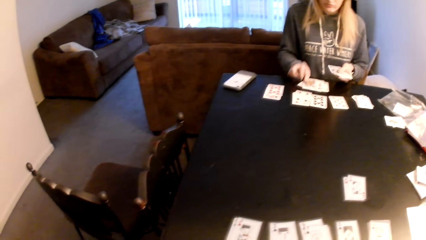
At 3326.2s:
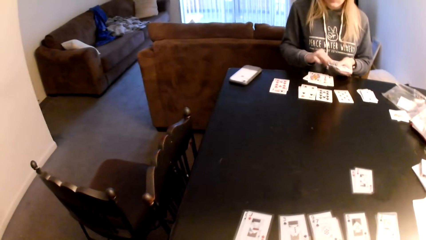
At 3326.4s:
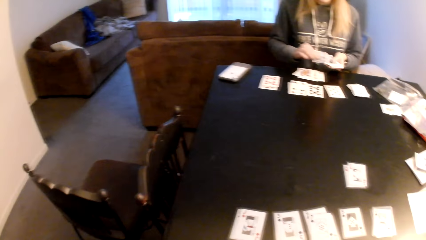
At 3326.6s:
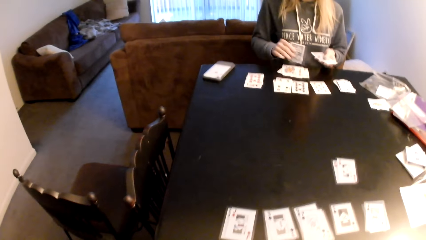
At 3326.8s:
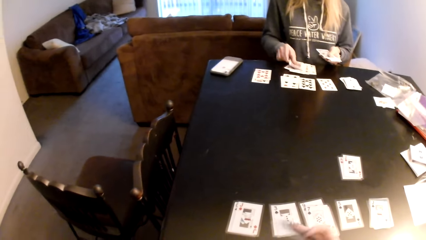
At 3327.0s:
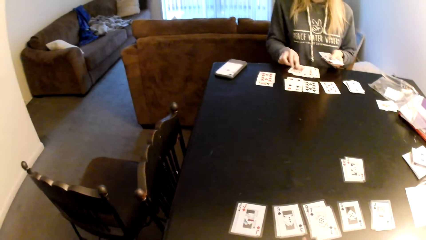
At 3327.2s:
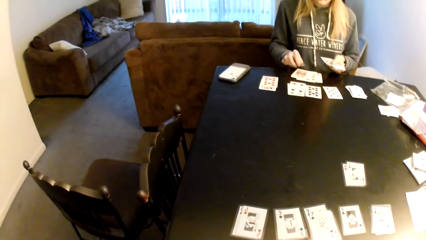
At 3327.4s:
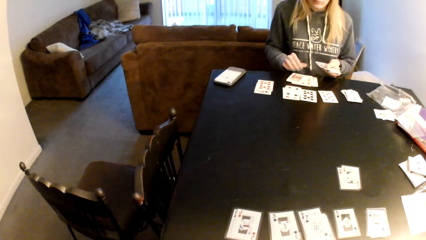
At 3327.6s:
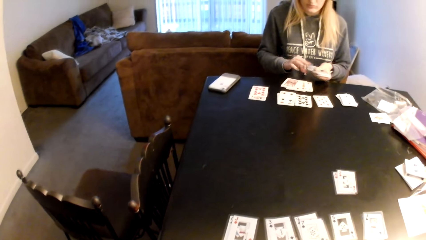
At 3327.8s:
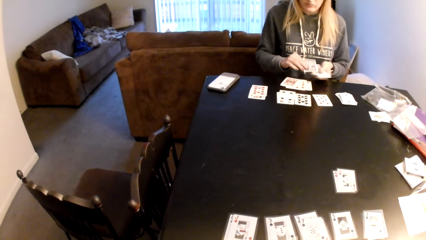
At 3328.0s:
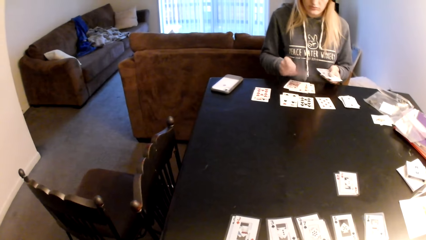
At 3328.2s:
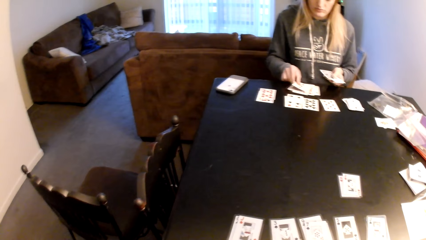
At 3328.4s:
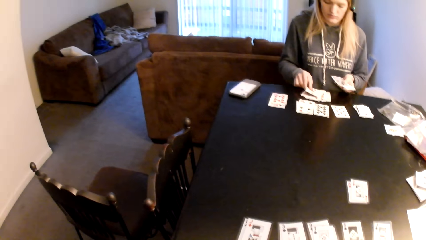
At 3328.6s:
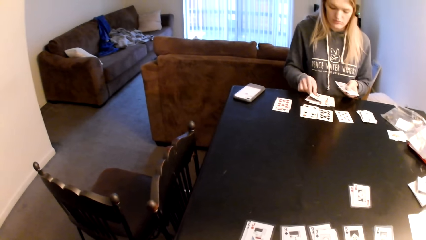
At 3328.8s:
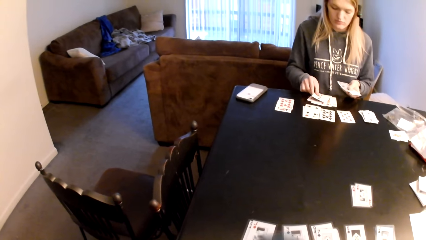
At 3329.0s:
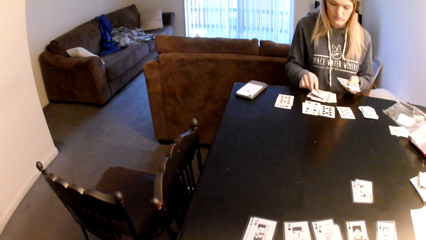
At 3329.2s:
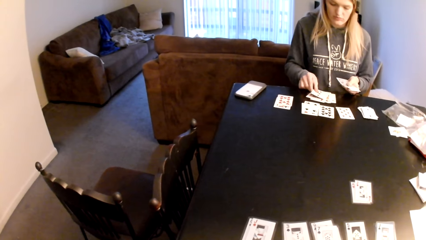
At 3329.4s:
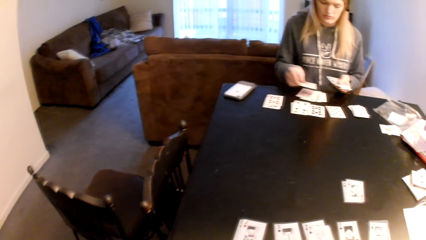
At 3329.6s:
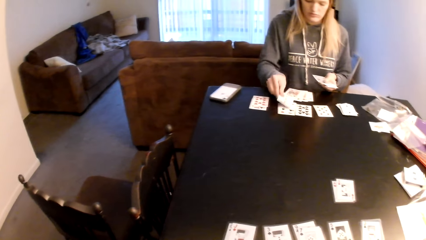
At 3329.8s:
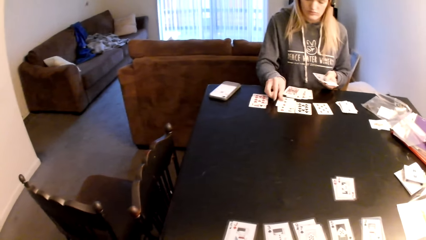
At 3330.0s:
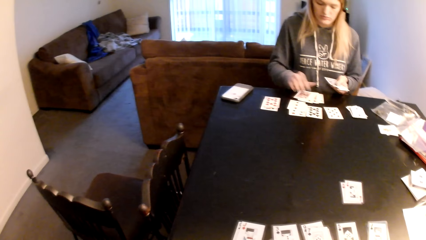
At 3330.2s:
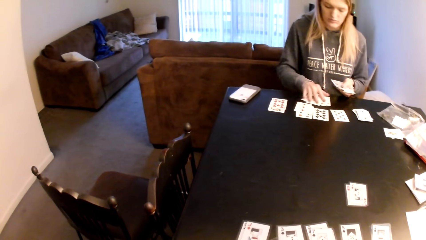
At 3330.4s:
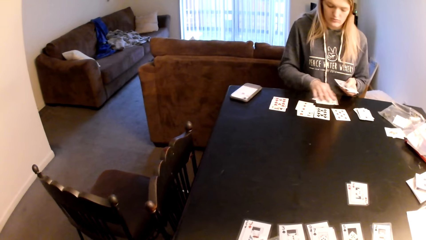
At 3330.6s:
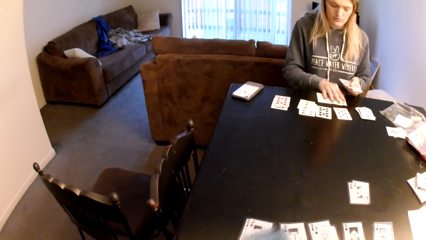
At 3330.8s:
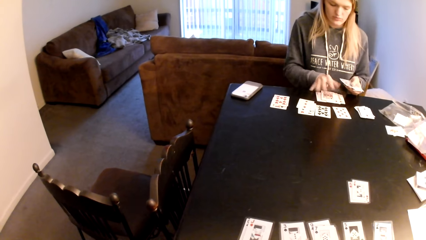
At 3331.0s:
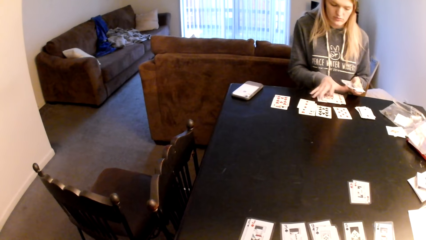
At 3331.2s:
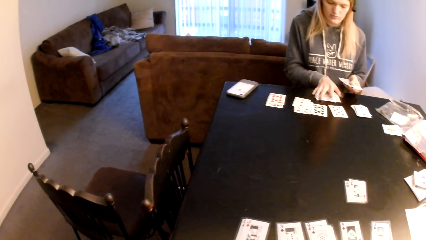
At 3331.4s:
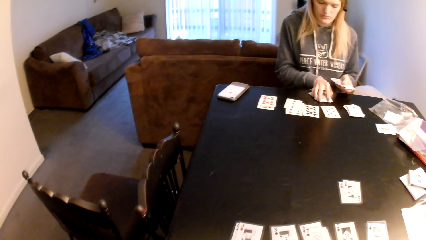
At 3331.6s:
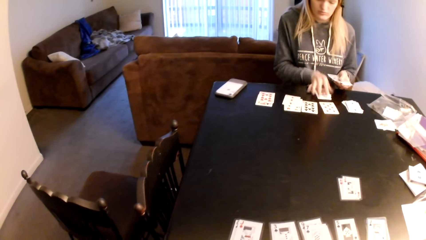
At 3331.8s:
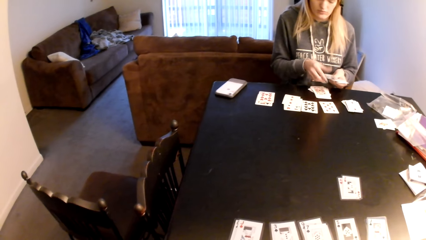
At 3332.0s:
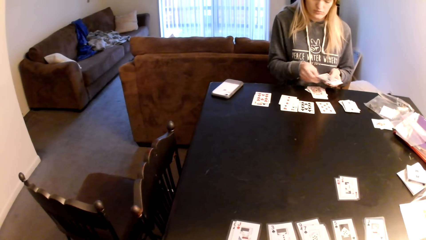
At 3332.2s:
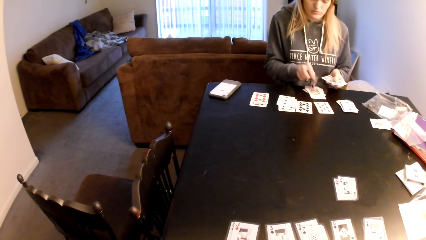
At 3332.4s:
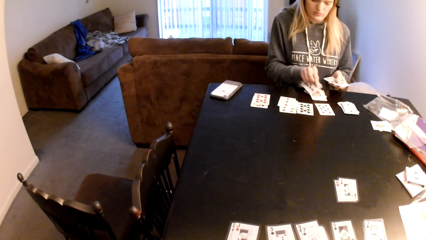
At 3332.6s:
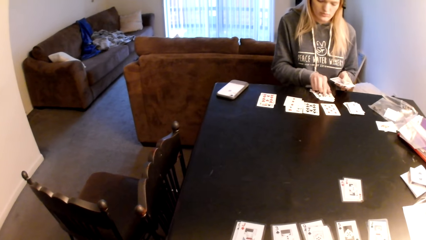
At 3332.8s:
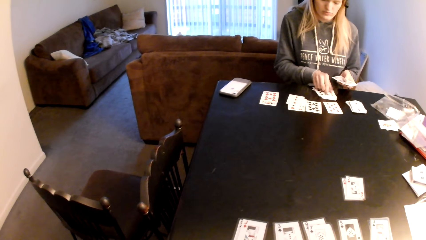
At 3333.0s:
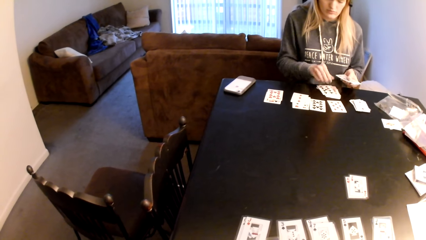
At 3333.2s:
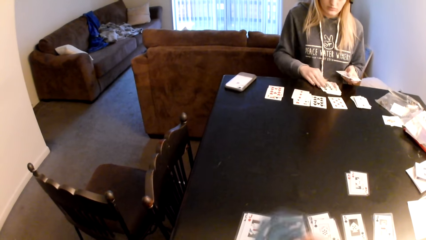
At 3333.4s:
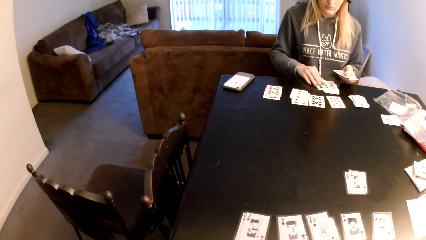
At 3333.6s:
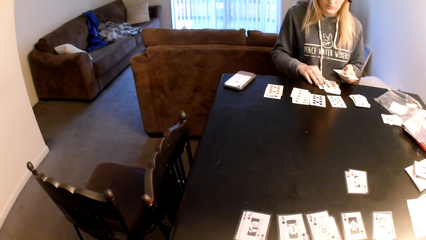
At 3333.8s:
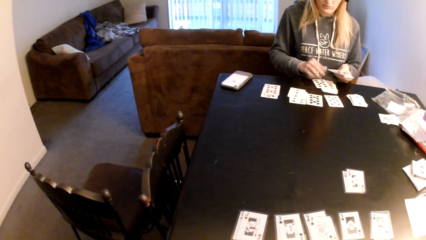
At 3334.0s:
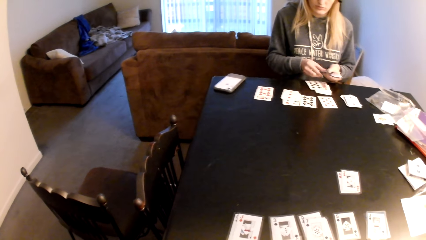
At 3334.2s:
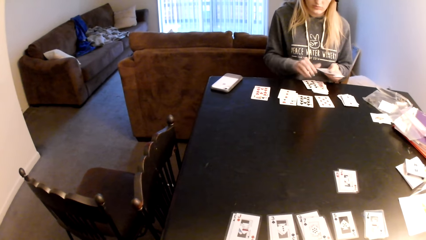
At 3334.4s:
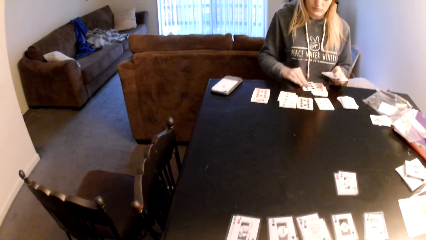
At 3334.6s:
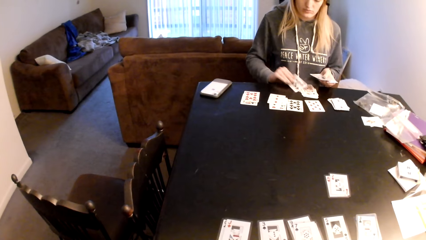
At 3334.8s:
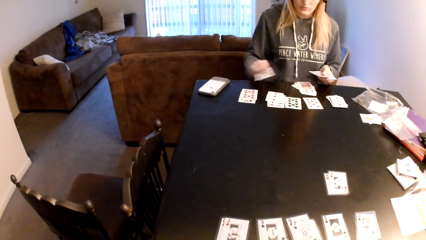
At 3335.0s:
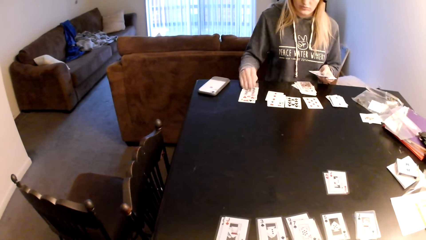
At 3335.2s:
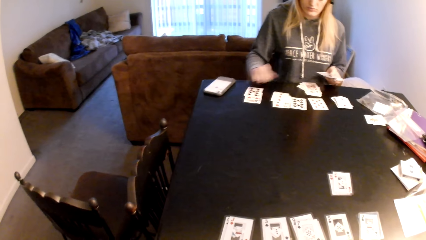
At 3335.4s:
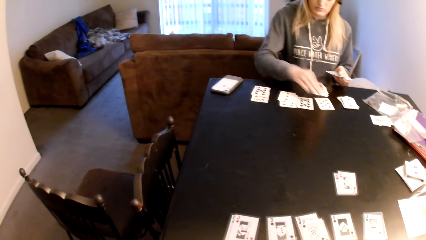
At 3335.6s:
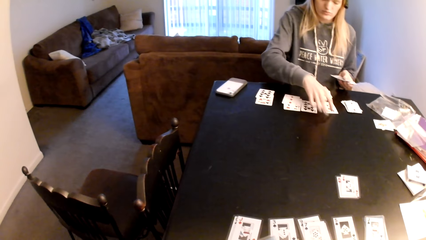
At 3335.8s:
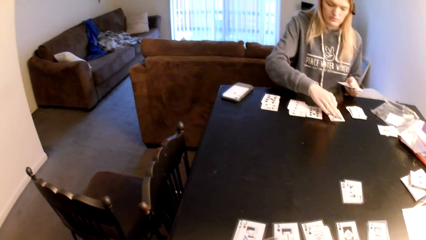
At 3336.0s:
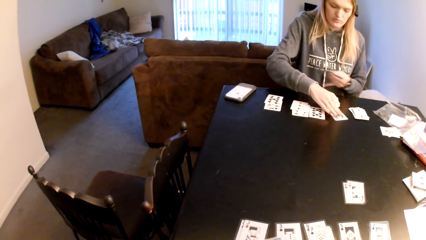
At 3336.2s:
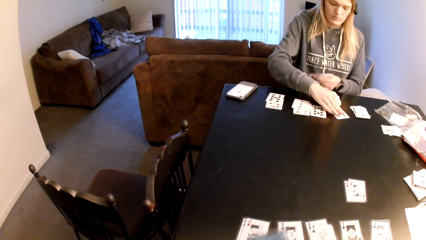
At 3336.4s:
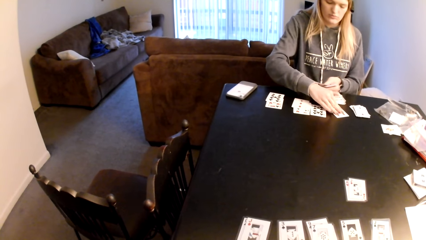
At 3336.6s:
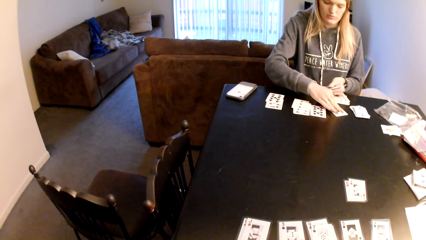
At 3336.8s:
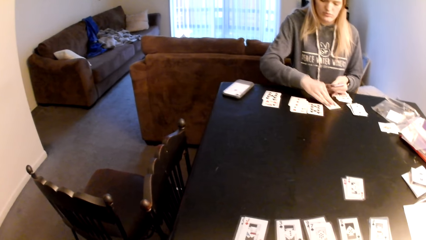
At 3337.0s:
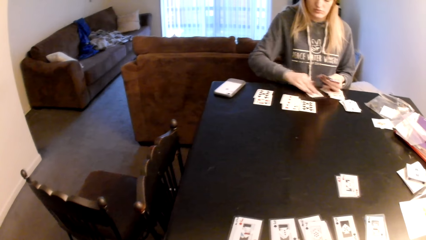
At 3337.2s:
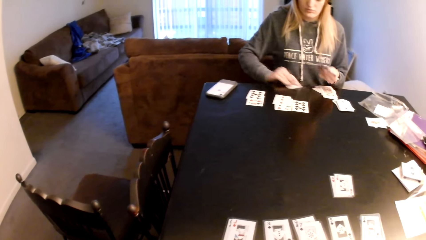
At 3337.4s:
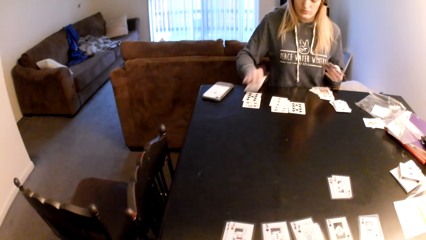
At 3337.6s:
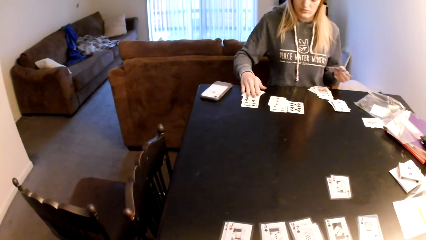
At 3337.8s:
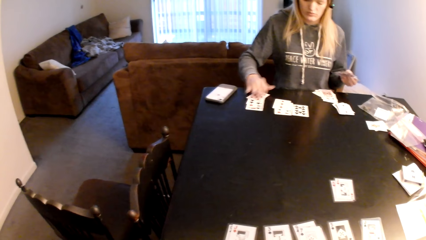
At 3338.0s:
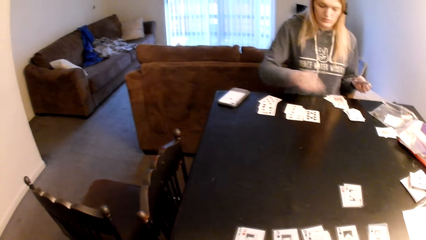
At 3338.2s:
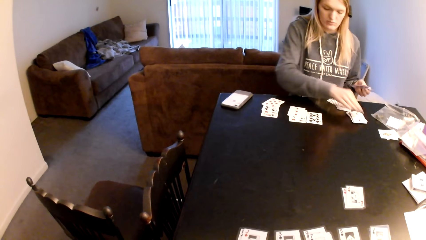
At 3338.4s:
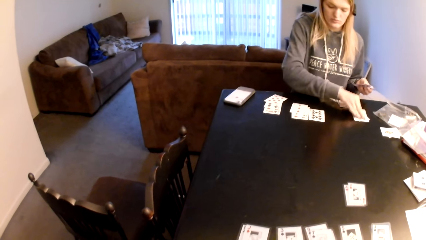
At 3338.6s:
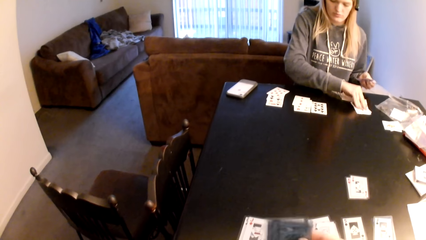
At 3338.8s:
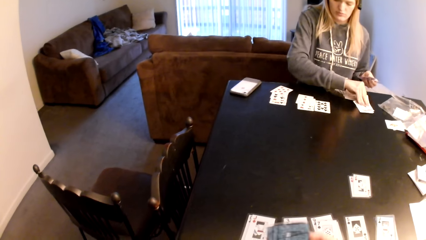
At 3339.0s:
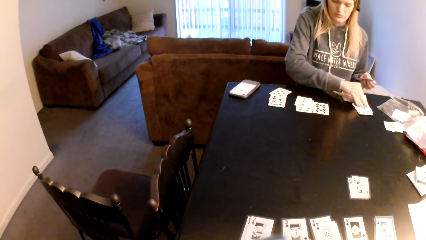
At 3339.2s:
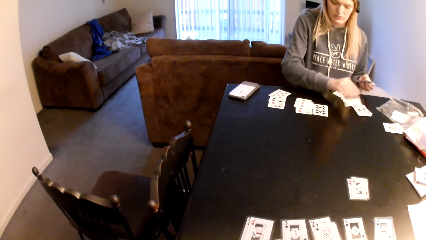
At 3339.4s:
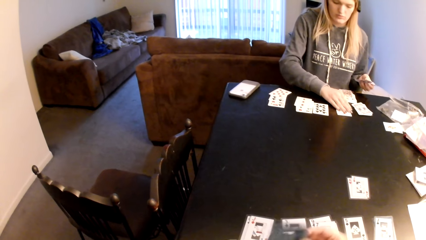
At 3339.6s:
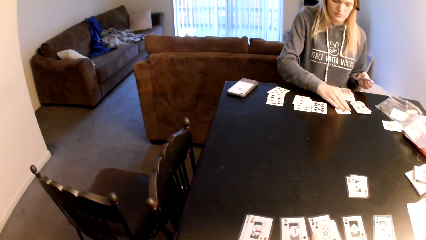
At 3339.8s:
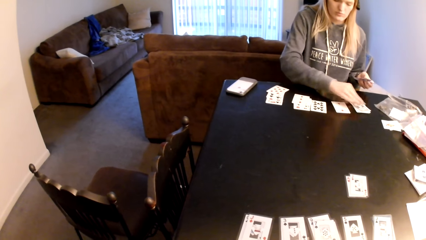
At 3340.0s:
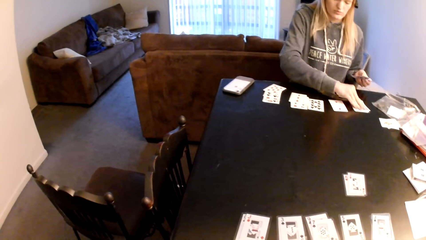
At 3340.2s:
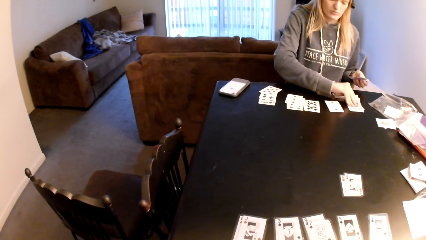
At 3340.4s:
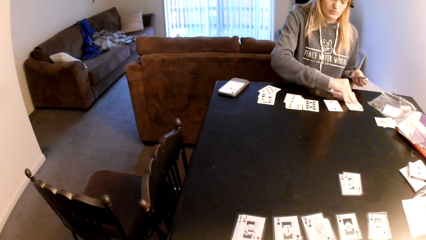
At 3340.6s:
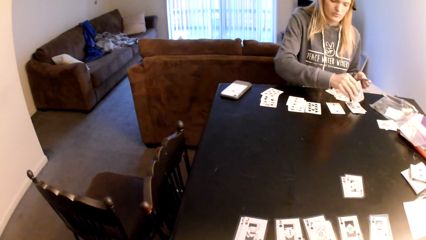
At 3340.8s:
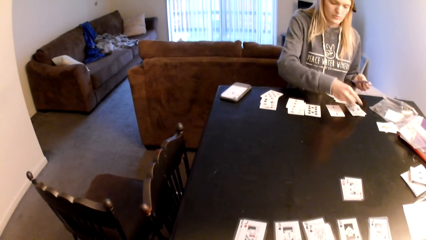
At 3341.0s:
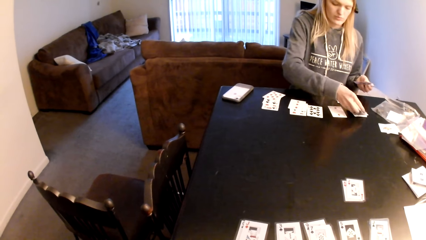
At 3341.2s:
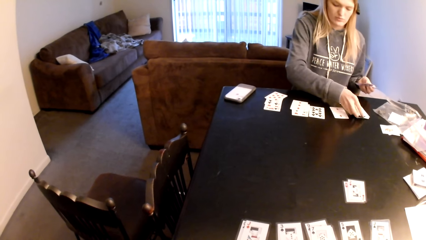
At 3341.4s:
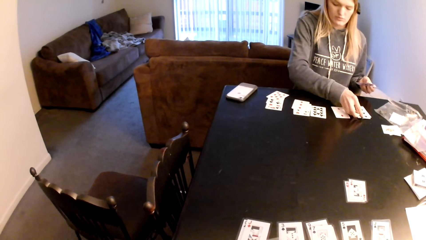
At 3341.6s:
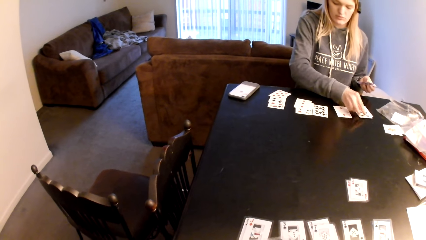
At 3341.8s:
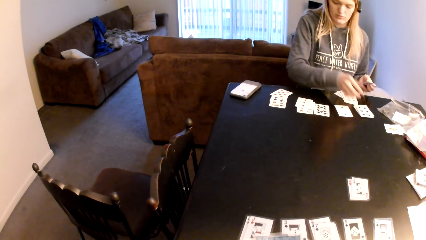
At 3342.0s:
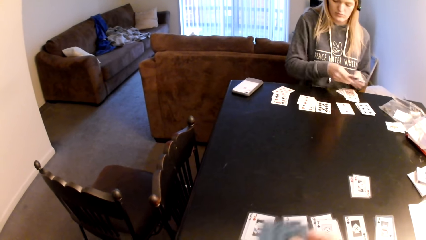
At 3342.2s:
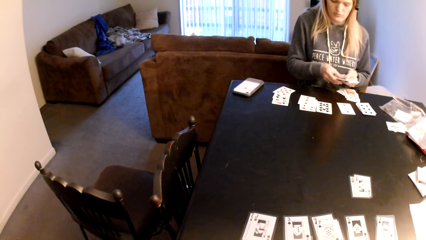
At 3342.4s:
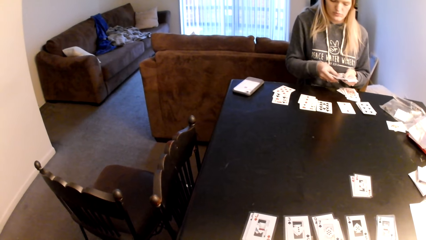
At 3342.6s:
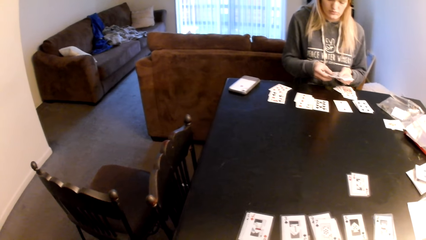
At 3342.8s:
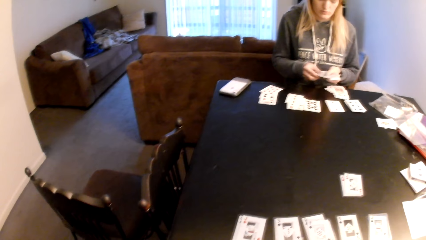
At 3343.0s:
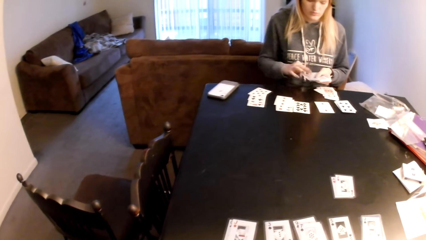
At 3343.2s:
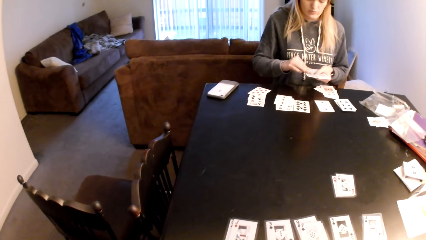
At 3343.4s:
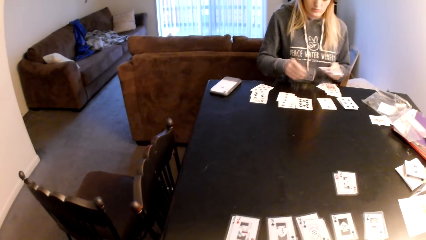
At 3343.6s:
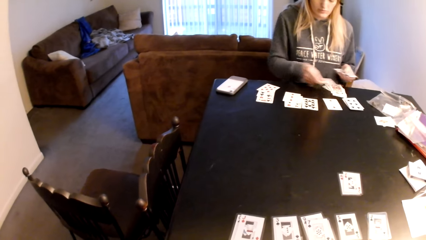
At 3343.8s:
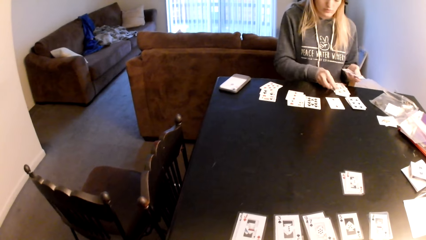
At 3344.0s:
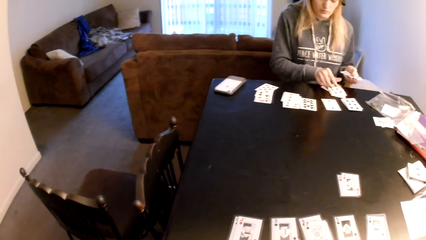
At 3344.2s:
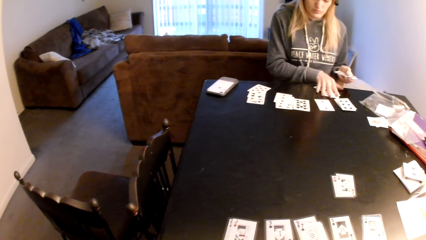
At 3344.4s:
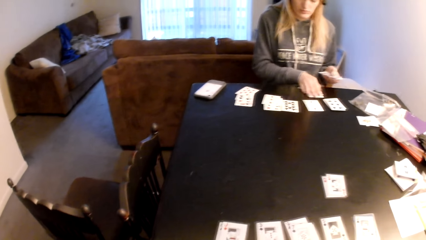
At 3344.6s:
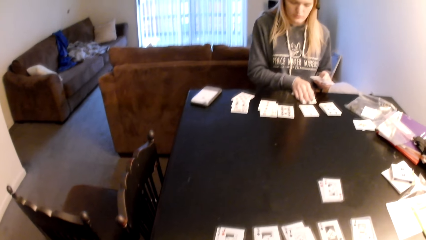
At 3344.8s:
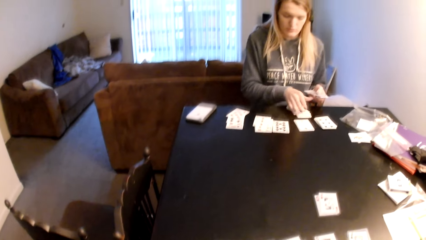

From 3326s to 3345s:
A woman places a playing card on the table. The camera wearer touches the playing cards. The woman places a playing card on the table. The camera wearer looks at the playing cards. The woman pushes the playing cards, places a playing card on the table, and touches the playing card. She places a playing card on the table, pulls a playing card, places a playing card on the table, pulls a playing card, and places a playing card on the table. She turns the playing card and places a playing card on the table. The camera wearer touches the playing card. The woman places a playing card on the table.
